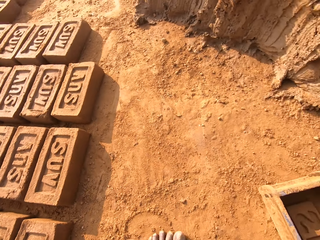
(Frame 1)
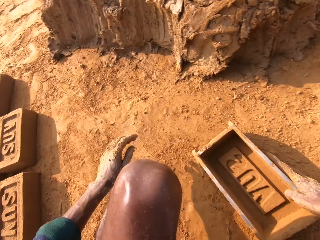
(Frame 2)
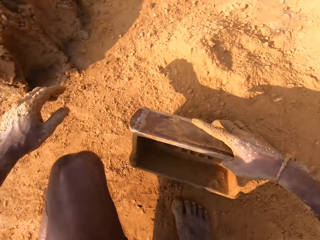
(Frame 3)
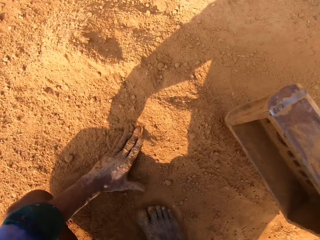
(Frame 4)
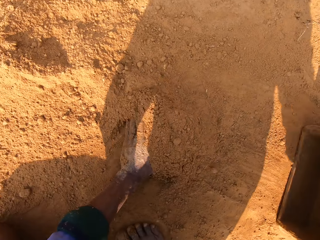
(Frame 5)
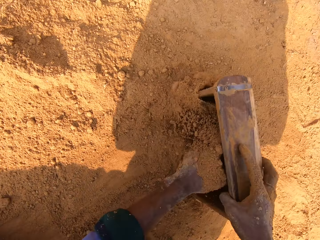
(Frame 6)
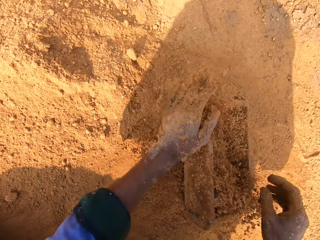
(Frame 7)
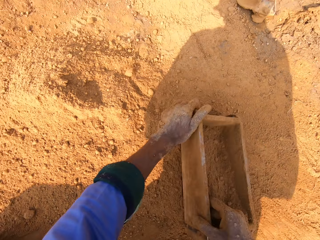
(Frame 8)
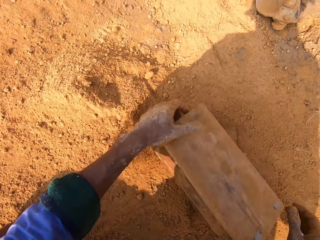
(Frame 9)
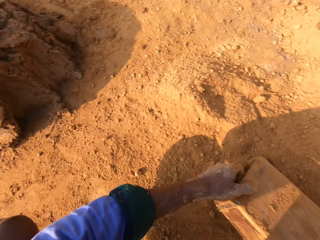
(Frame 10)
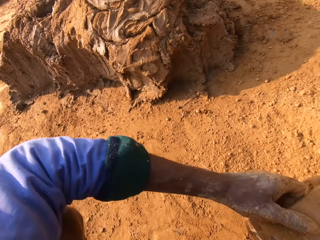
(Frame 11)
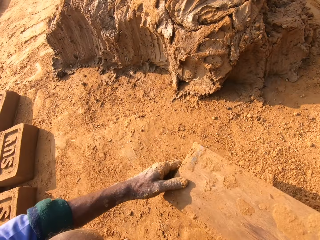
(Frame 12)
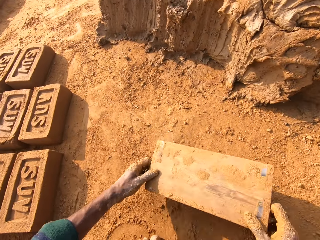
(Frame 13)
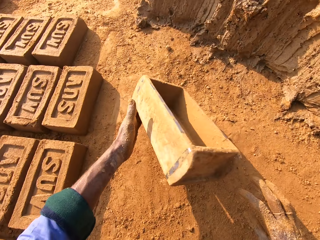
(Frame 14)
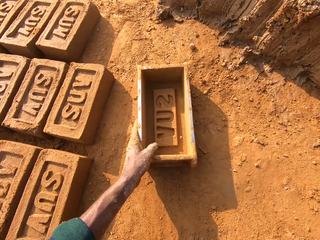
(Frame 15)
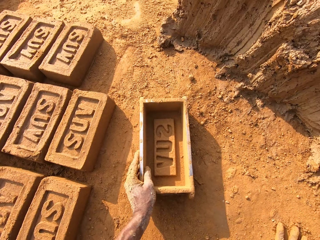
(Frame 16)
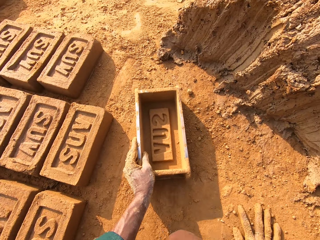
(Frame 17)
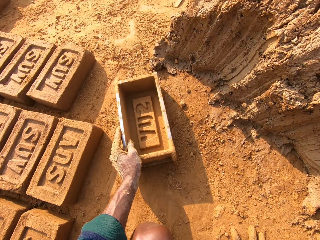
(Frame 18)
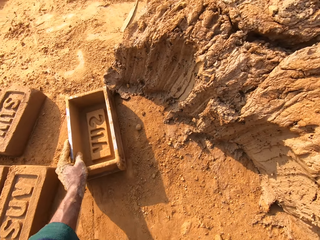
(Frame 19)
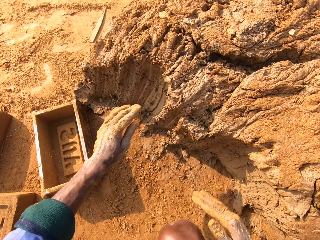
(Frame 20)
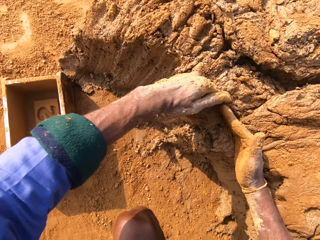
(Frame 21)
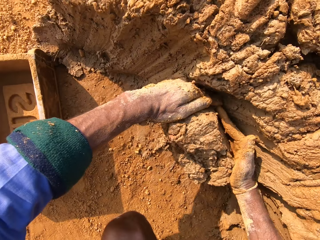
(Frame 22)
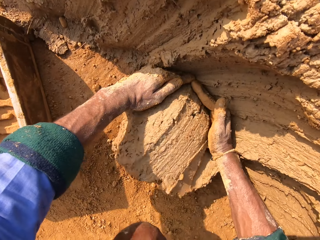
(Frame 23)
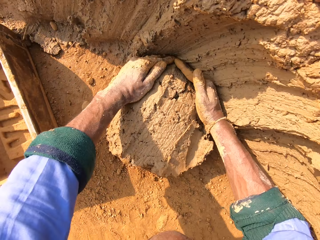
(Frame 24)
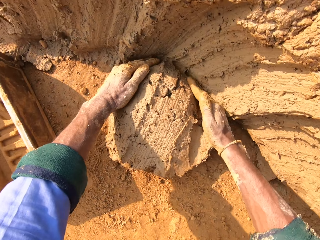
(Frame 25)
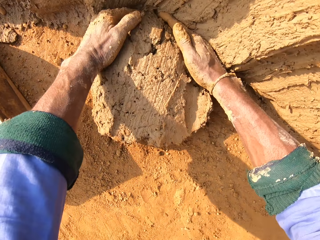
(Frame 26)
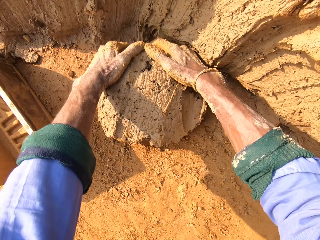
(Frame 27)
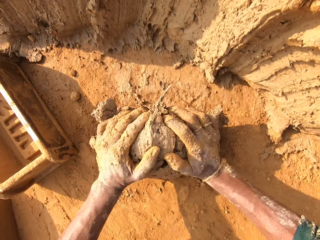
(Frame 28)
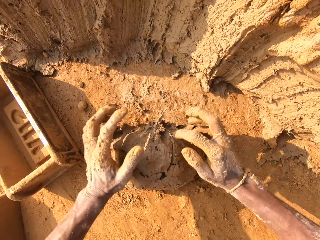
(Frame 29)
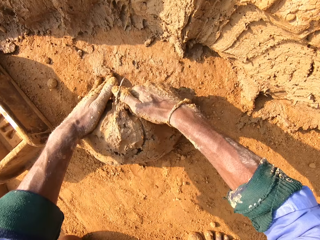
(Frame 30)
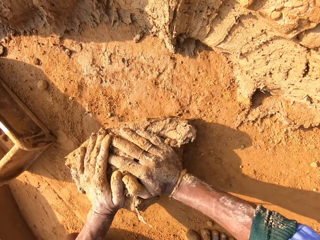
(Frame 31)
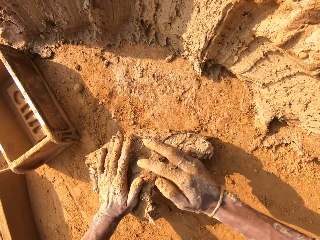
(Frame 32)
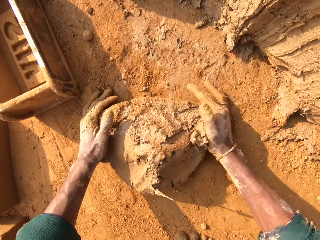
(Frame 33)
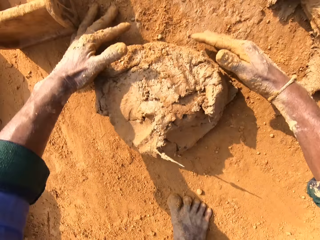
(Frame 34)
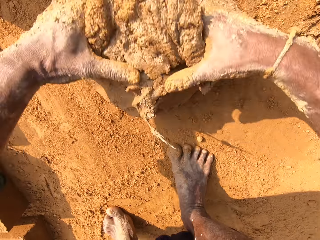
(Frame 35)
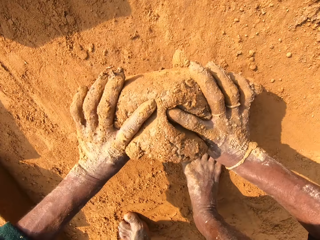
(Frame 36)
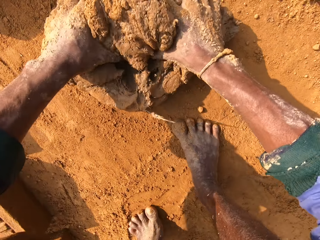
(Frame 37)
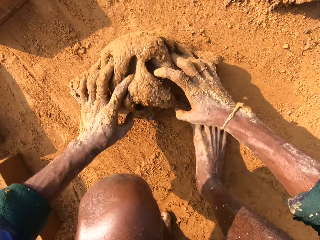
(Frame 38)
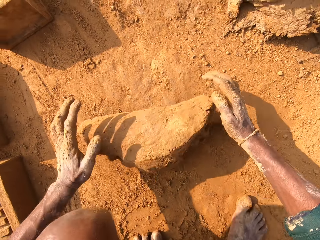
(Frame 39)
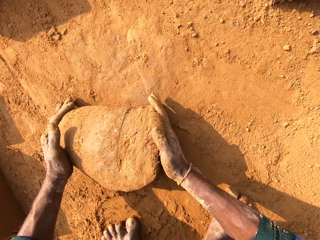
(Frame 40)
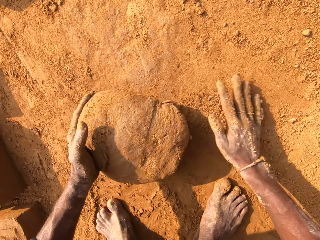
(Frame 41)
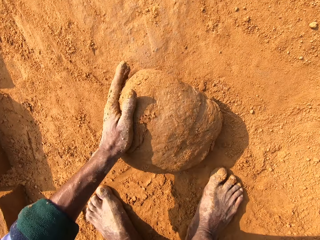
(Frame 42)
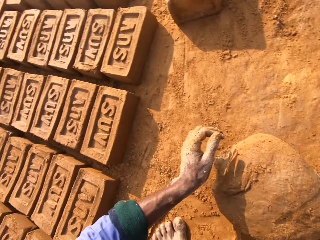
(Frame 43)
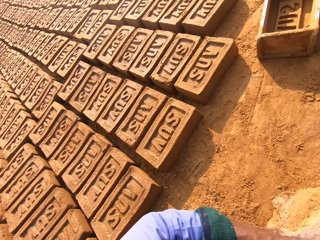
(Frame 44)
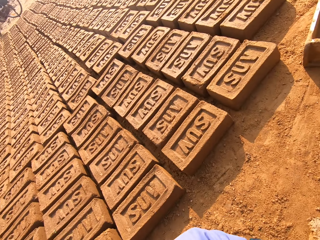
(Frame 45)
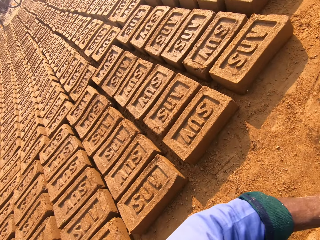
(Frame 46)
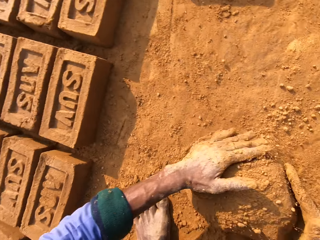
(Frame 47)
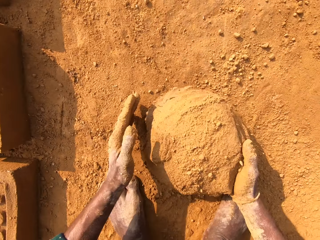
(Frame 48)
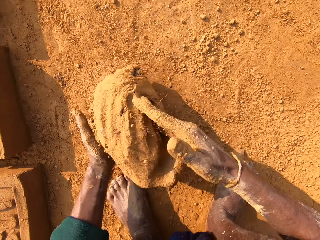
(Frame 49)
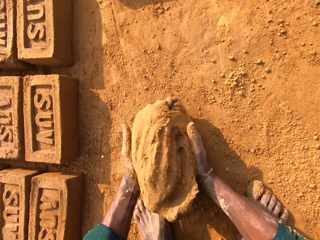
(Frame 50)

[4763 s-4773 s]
The camera wearer puts sand into the clay mold. They remove sand from the clay mold. They cut the clay with a hand. They scoop the clay. They roll the clay.

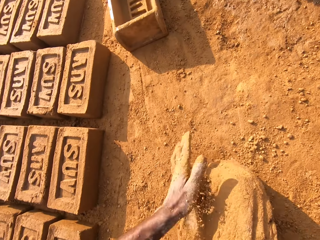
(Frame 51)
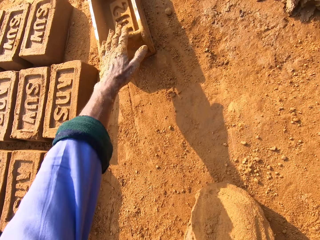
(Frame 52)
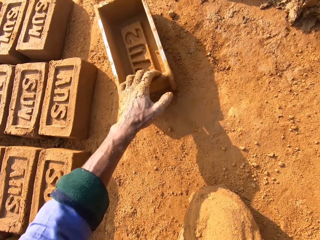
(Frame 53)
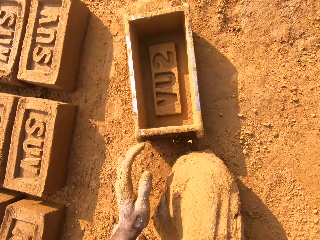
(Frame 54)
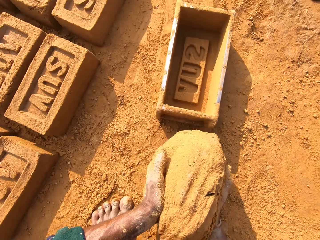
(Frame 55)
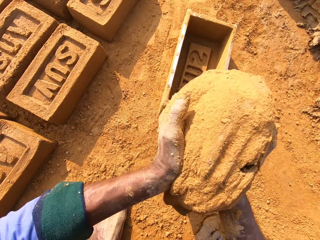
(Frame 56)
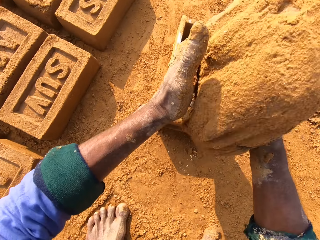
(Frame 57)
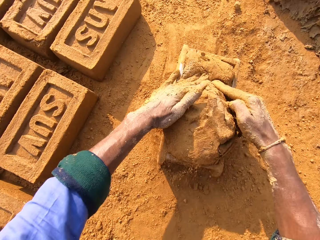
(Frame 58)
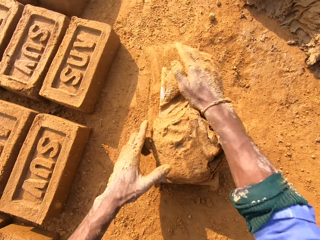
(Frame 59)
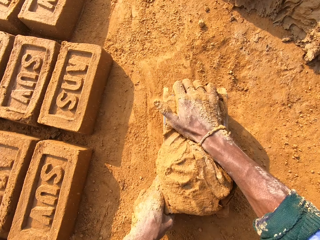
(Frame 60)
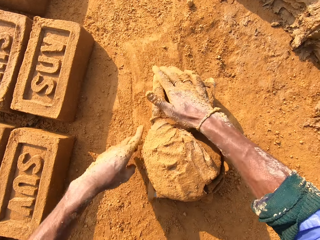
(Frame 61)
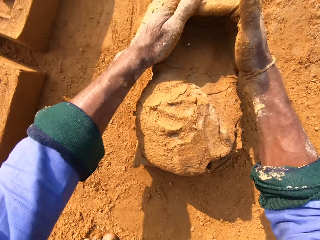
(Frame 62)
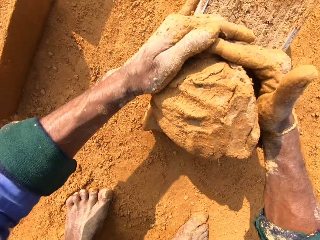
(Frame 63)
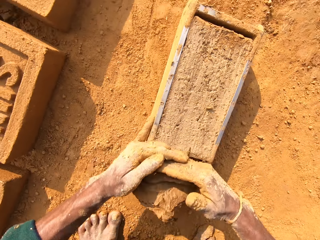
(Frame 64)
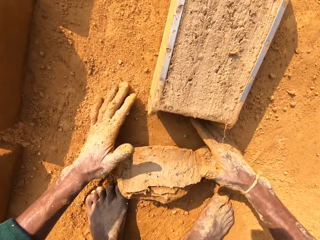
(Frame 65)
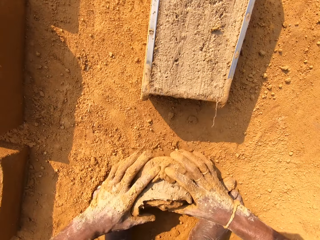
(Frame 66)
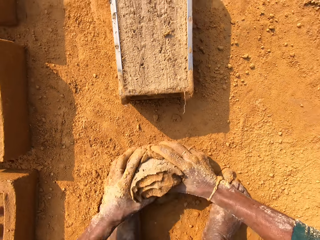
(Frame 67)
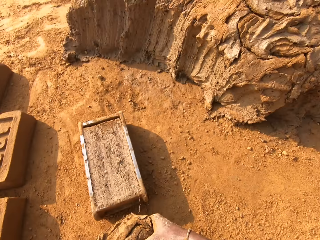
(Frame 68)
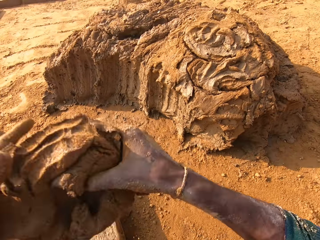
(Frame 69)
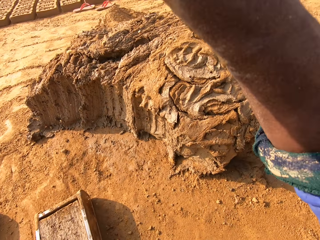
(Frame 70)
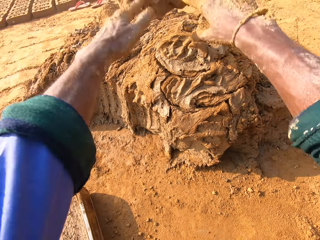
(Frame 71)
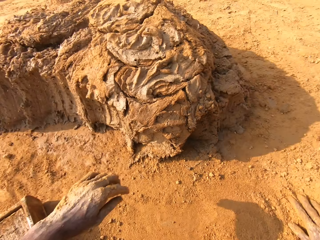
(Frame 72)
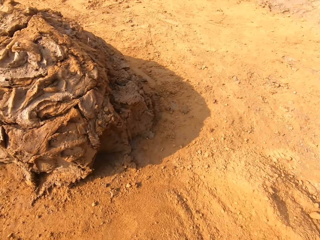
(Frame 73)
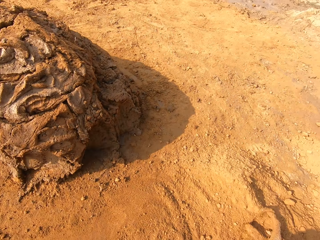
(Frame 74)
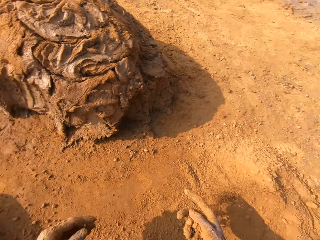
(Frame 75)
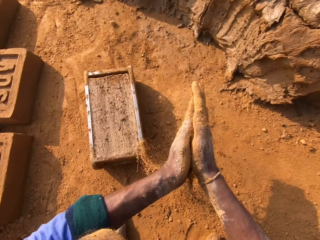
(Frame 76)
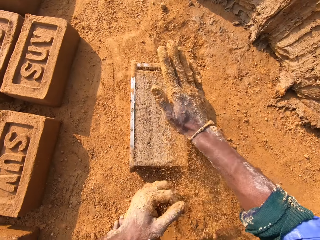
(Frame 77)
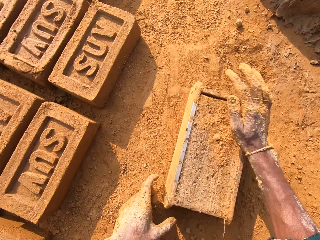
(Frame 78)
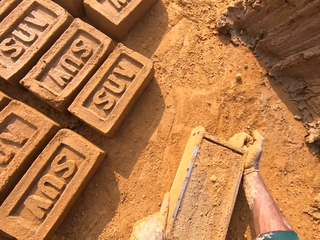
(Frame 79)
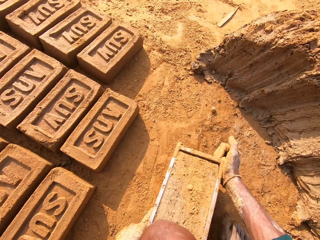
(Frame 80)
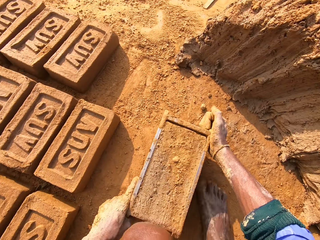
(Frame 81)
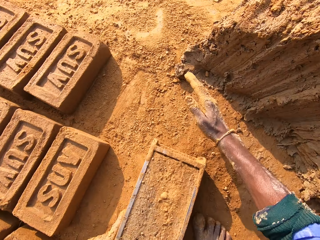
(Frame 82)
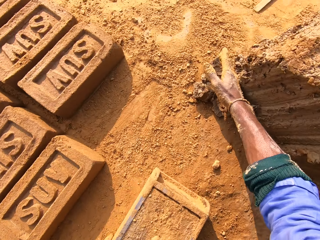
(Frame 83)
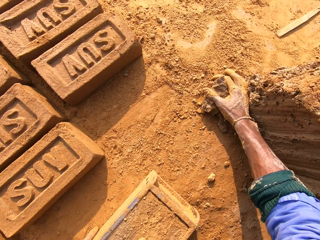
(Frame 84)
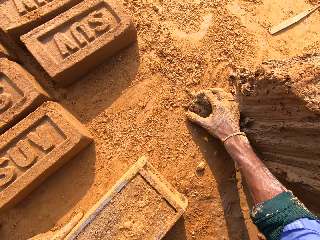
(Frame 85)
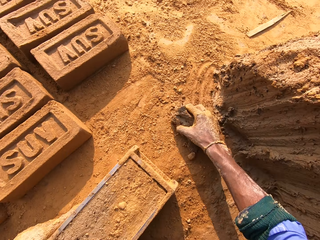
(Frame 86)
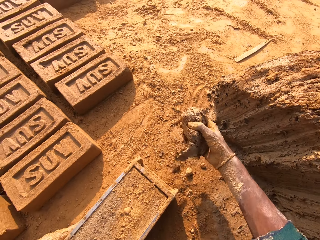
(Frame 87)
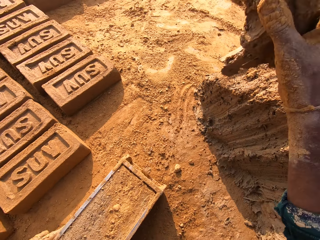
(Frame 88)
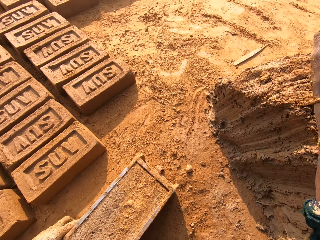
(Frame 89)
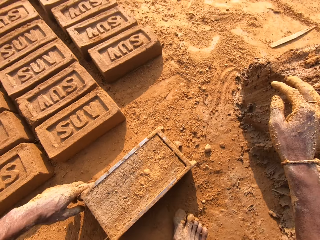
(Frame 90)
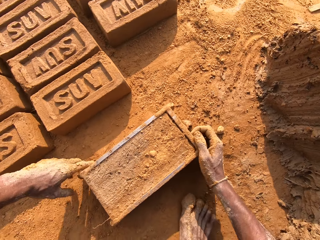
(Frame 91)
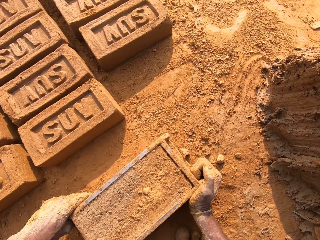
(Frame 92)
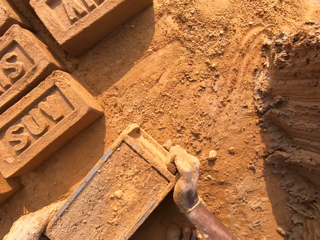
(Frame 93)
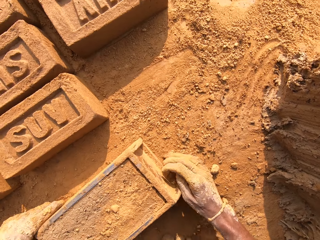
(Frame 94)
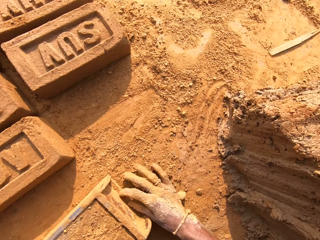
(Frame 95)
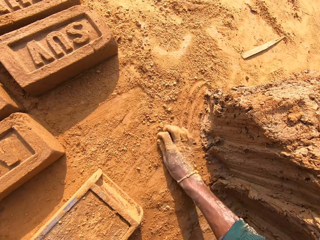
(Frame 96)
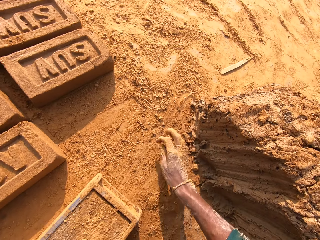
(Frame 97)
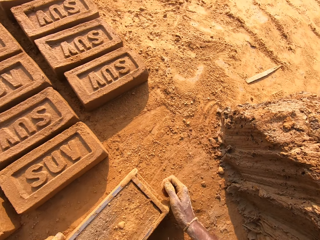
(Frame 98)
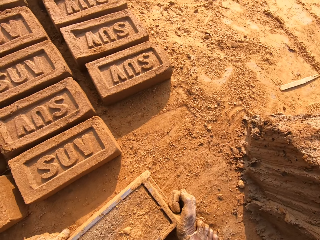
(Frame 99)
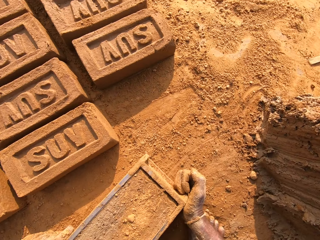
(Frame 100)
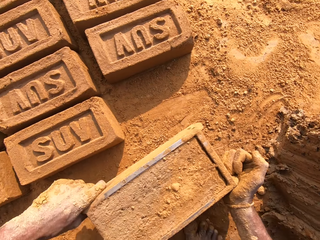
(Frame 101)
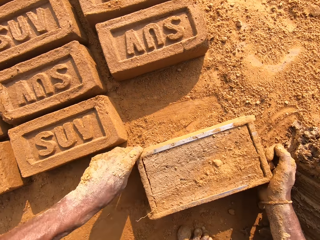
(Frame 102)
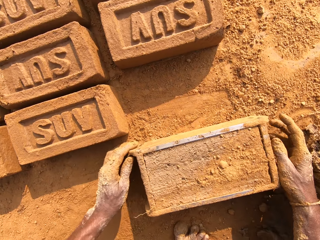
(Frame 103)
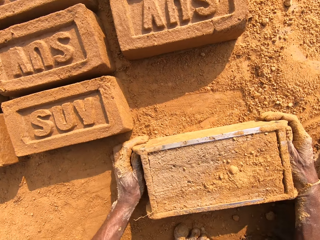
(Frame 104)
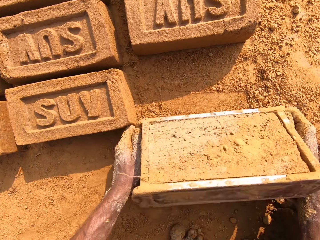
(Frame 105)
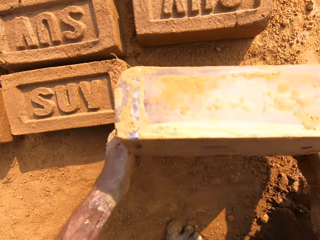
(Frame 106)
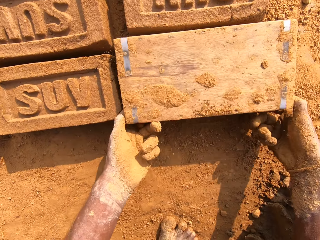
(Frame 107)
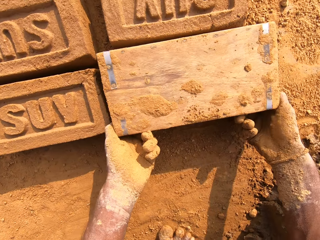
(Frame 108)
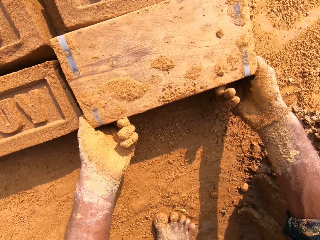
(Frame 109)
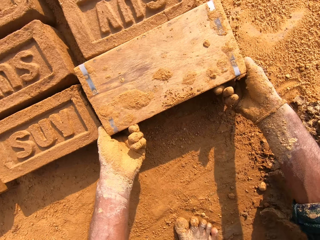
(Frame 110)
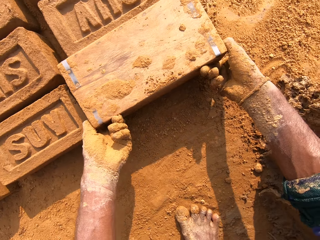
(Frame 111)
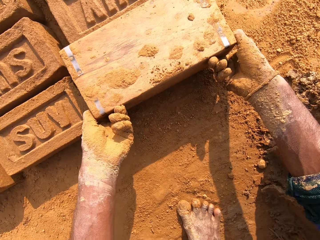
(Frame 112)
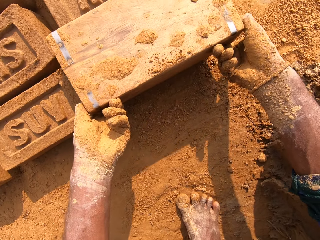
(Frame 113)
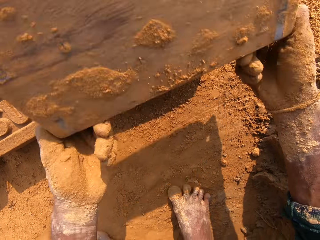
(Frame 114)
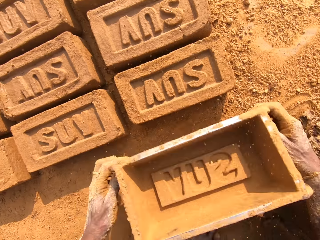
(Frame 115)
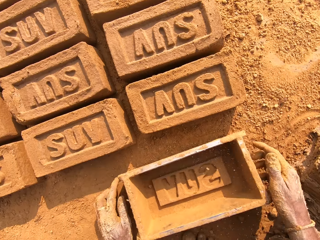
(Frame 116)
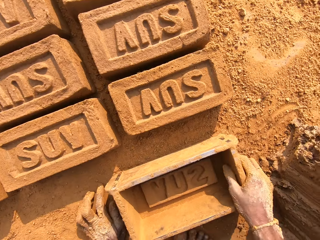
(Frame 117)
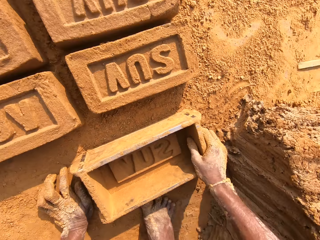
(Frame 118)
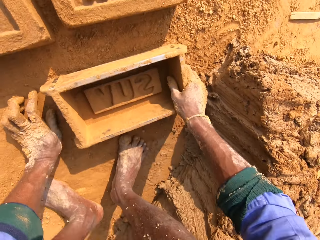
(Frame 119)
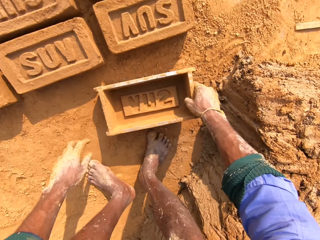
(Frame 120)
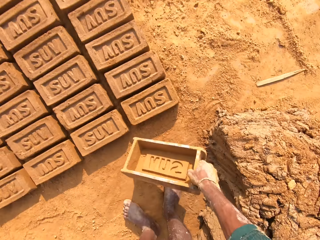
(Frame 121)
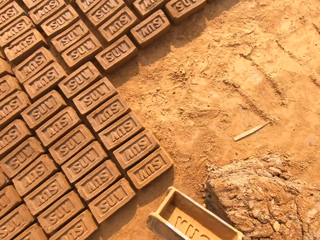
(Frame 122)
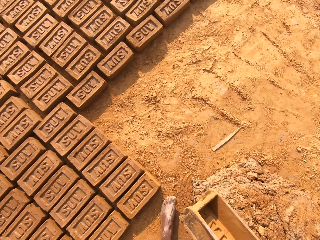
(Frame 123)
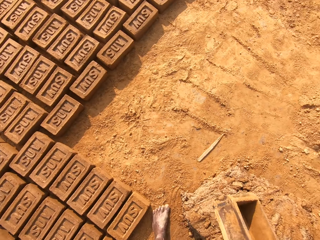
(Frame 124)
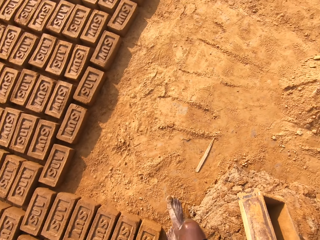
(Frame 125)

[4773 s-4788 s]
The camera wearer puts the clay in the brick mold. They remove excess clay. They bang down the brick box. They put back the clay. They put sand on the brick mold. They pick up the clay. They put back the clay. They put the clay brick on the ground.
